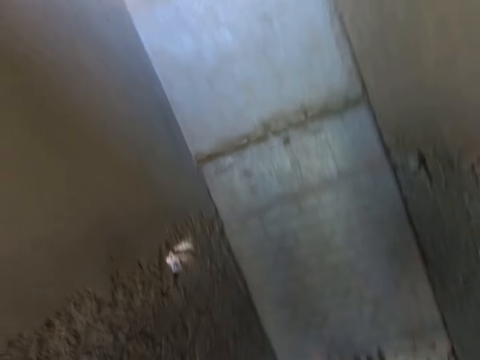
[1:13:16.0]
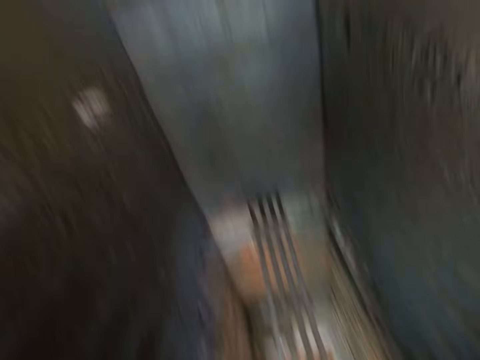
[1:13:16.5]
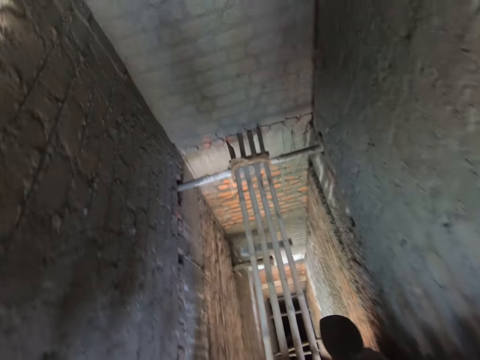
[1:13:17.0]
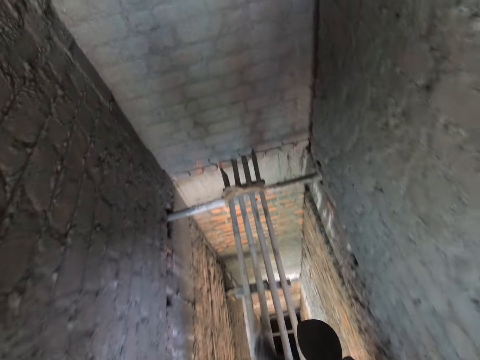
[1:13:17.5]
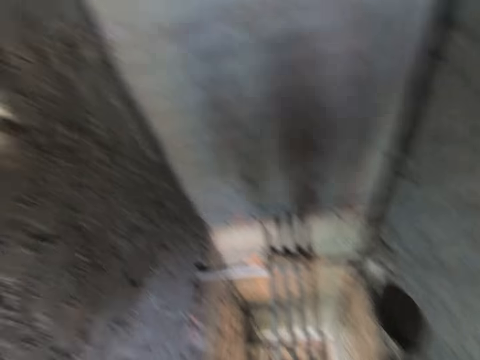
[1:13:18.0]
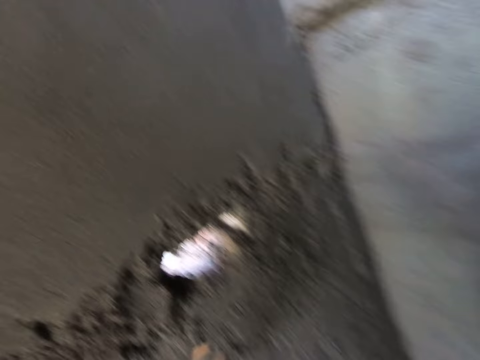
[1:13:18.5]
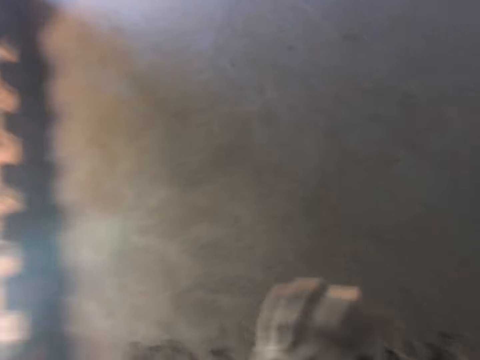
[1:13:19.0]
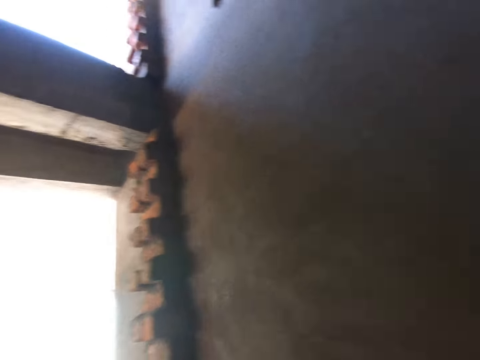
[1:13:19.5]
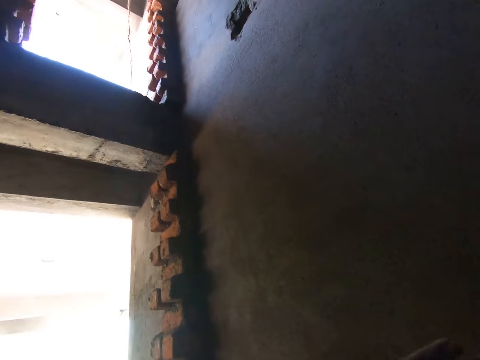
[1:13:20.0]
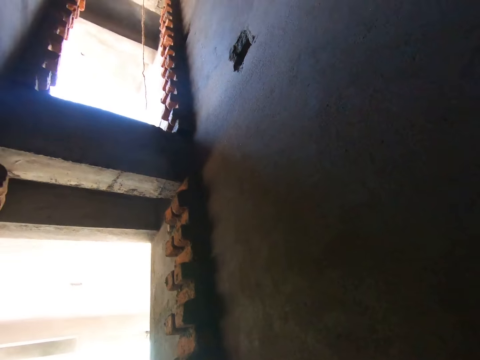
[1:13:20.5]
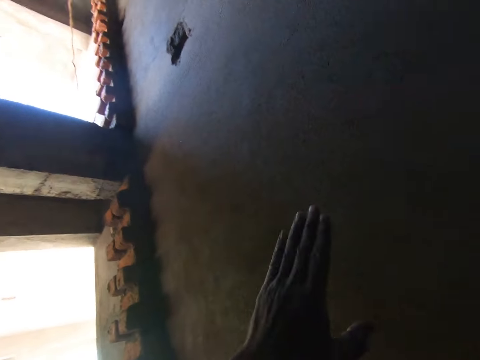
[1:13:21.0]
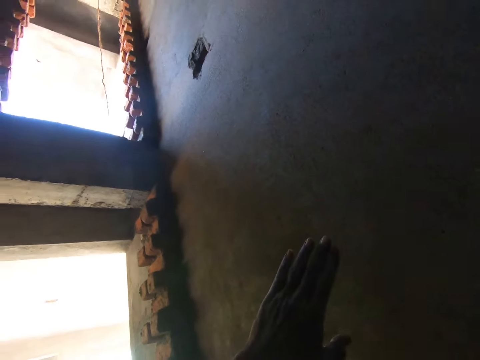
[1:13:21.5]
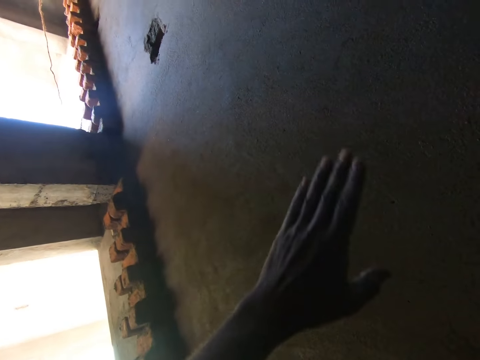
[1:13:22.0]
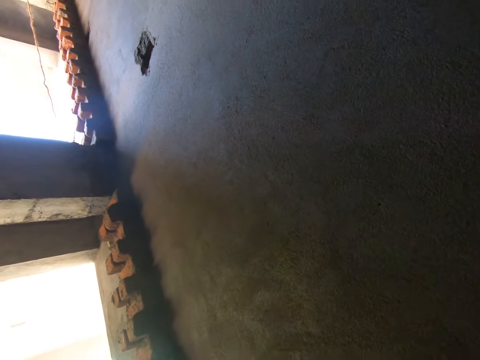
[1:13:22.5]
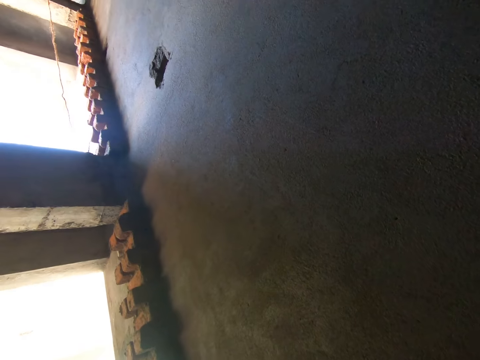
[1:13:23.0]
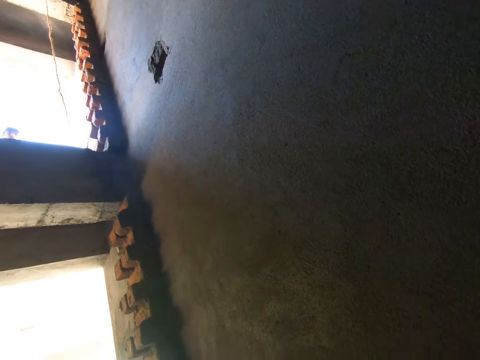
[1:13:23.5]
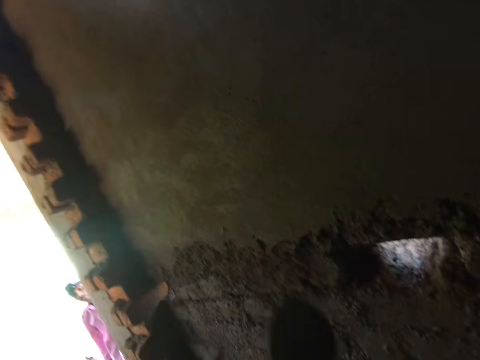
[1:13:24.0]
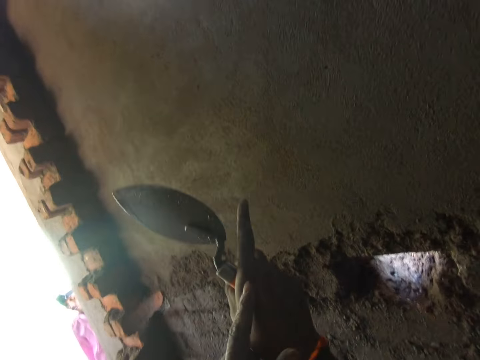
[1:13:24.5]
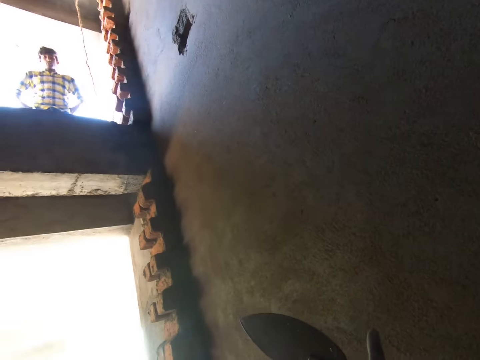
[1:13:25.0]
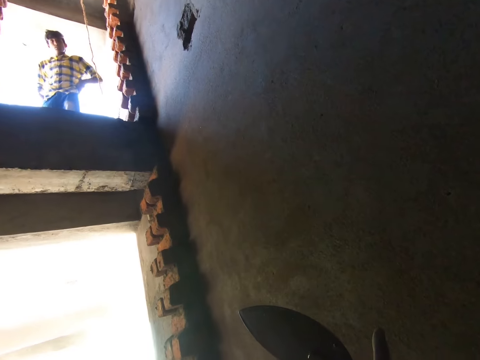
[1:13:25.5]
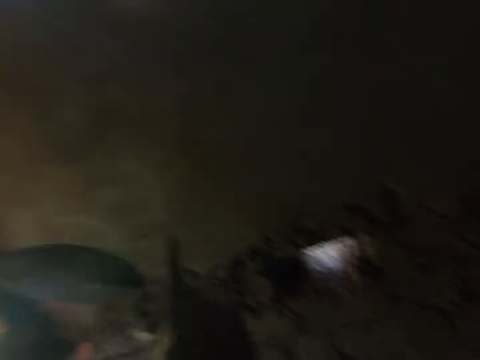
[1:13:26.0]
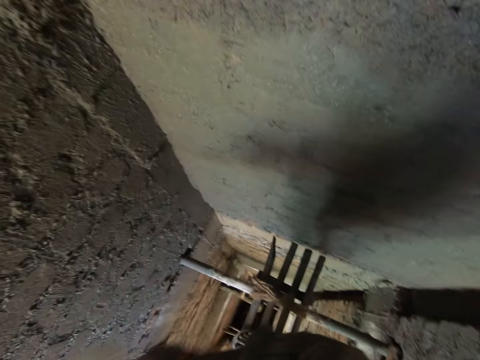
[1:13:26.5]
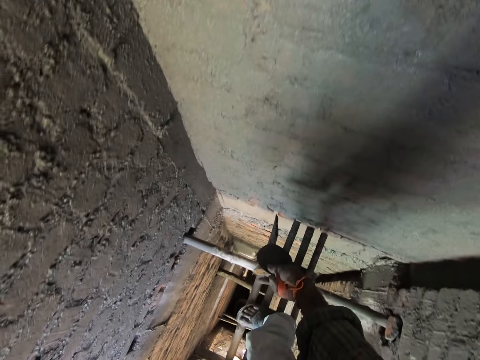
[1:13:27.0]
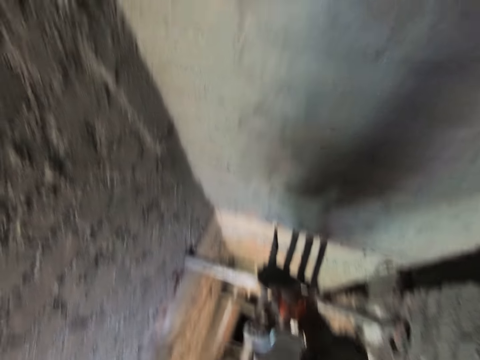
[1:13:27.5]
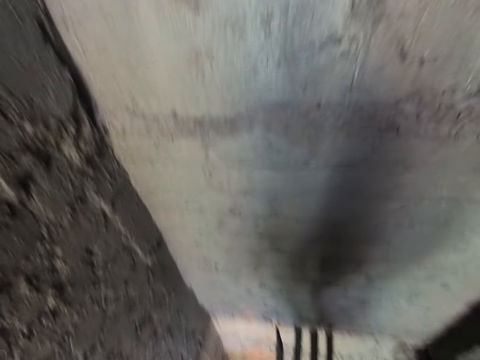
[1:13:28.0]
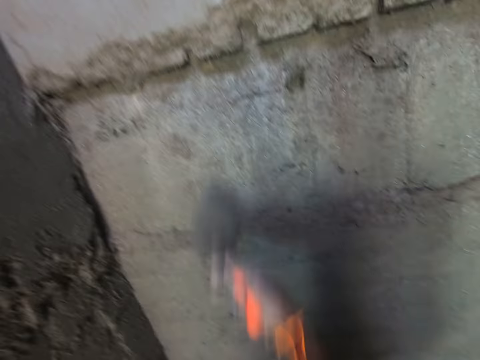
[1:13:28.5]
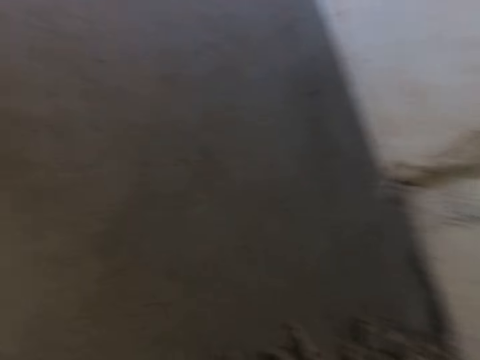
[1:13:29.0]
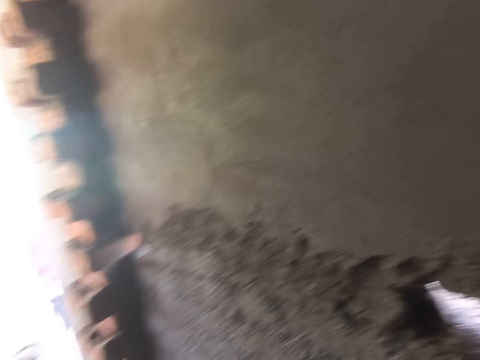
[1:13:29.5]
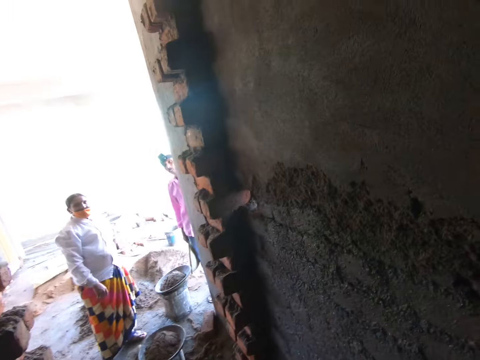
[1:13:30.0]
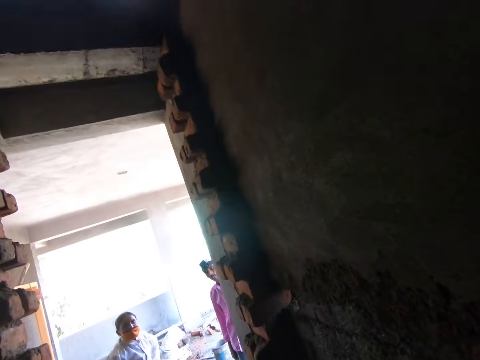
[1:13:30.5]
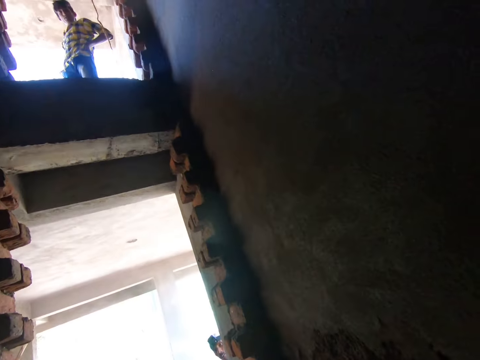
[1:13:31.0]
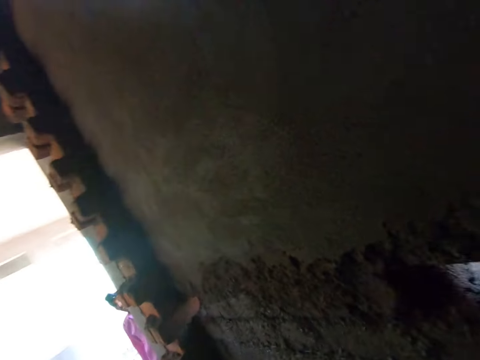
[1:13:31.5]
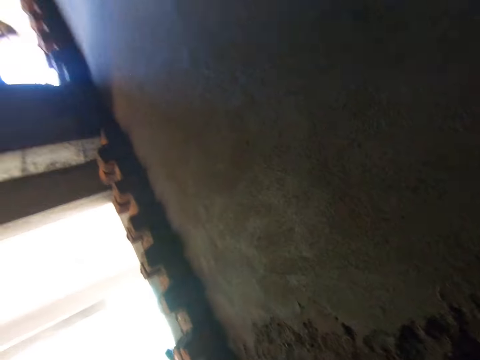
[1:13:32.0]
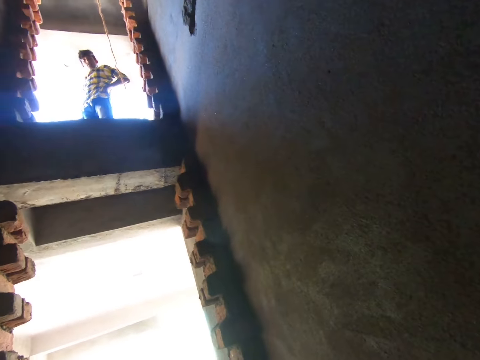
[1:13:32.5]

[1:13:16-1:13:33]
The camera wearer walks on the bamboo scaffolding. He points his right index finger upward. A man walks to the top of the construction site. The camera wearer converses with the woman and another man.

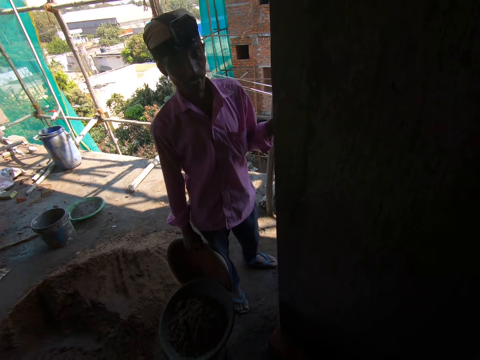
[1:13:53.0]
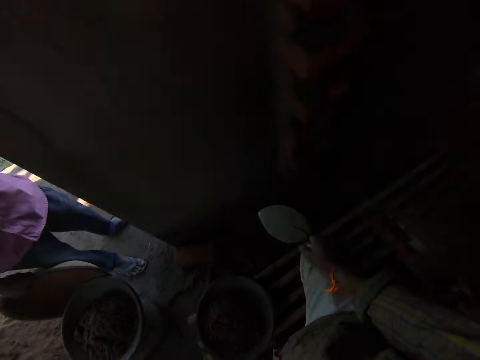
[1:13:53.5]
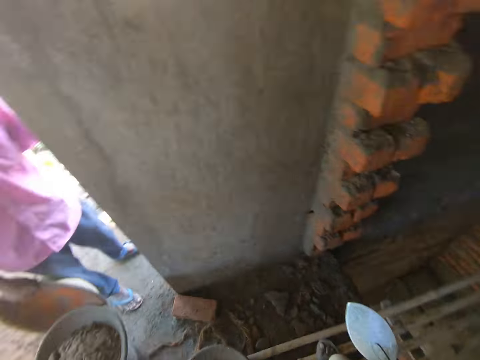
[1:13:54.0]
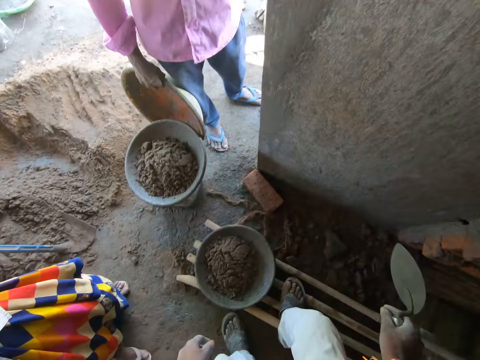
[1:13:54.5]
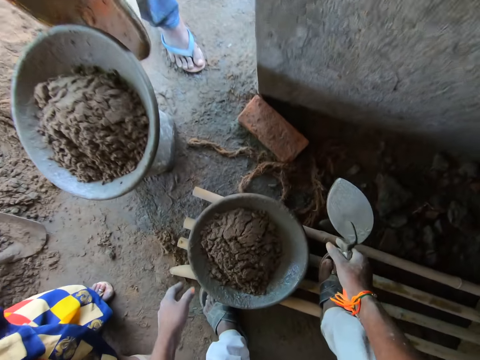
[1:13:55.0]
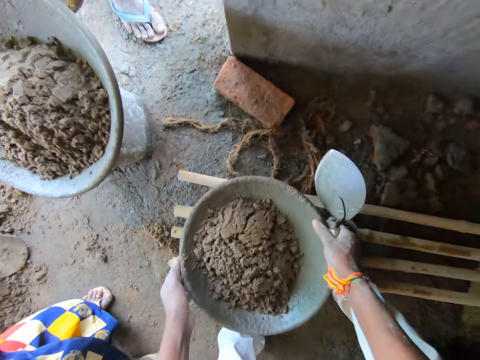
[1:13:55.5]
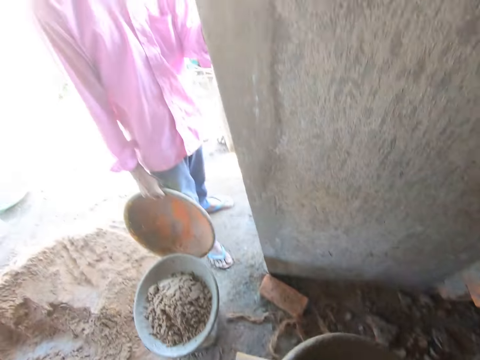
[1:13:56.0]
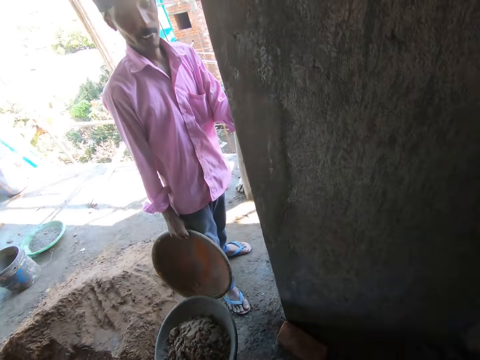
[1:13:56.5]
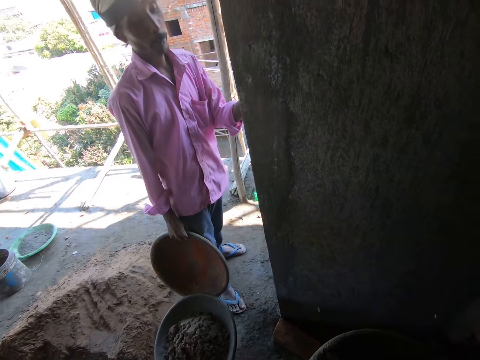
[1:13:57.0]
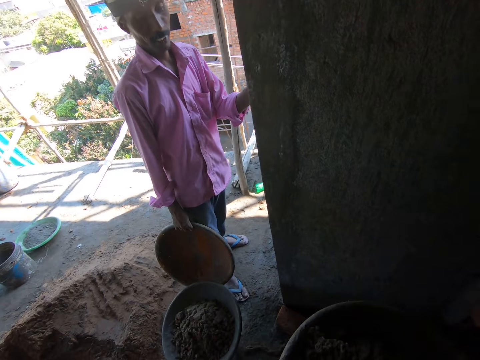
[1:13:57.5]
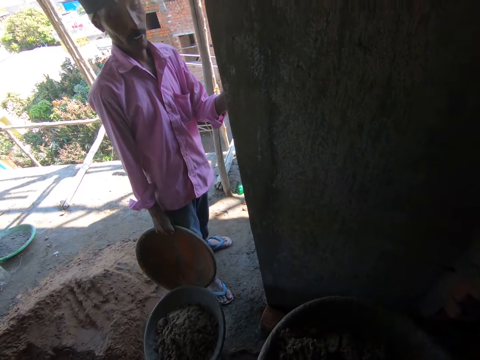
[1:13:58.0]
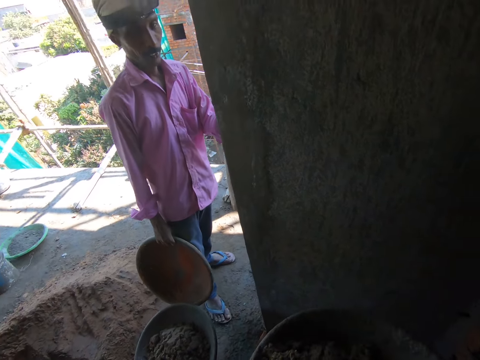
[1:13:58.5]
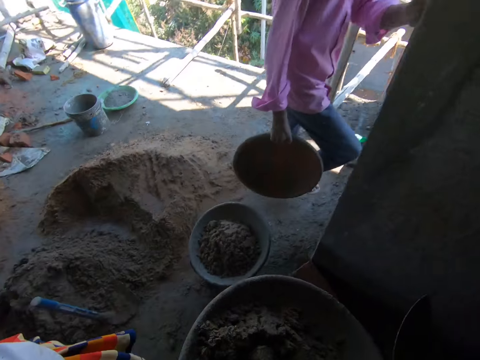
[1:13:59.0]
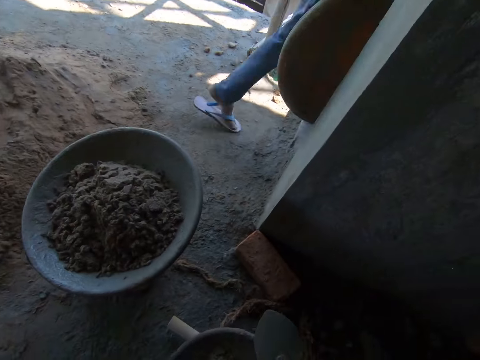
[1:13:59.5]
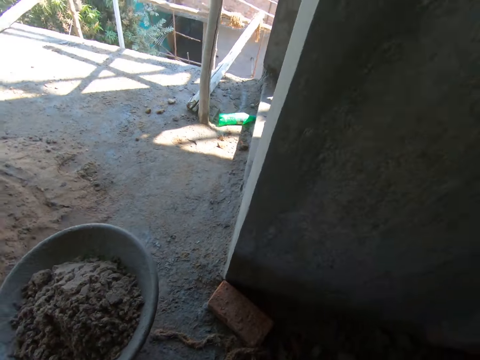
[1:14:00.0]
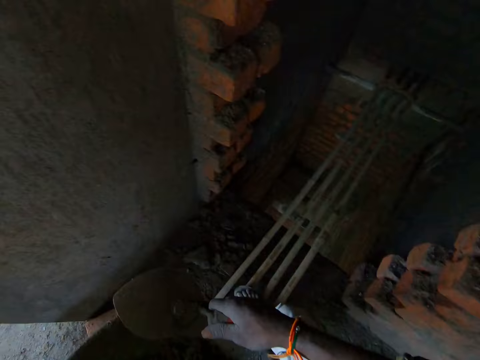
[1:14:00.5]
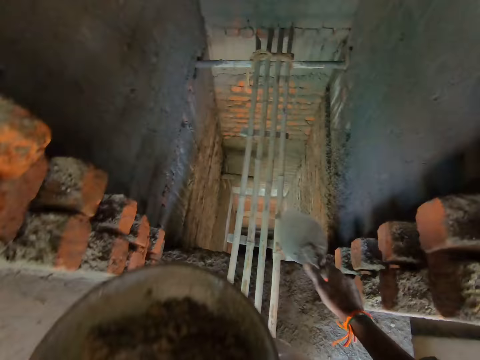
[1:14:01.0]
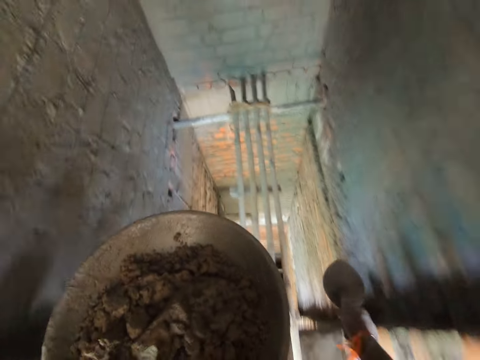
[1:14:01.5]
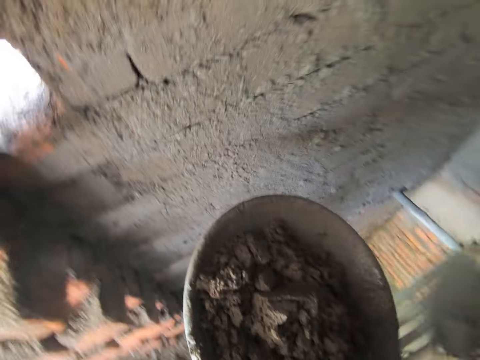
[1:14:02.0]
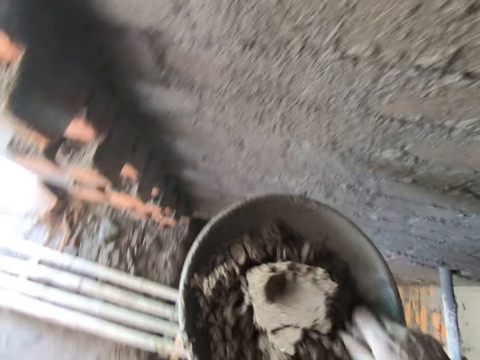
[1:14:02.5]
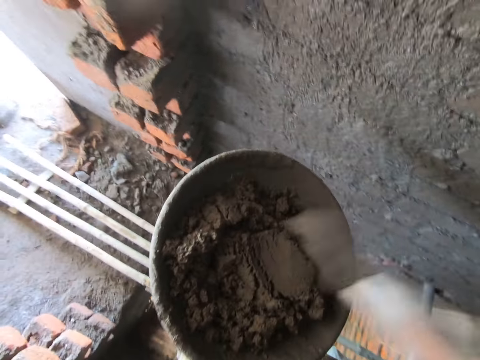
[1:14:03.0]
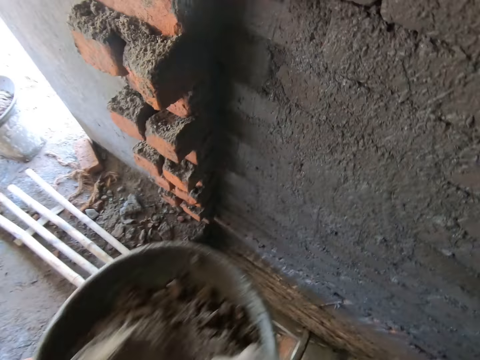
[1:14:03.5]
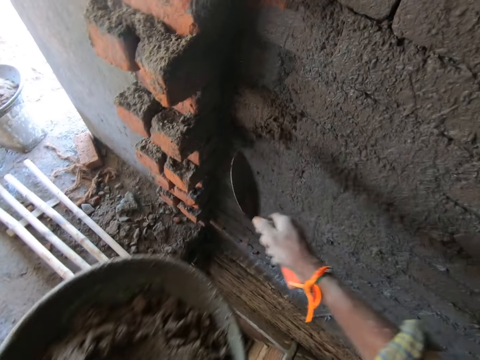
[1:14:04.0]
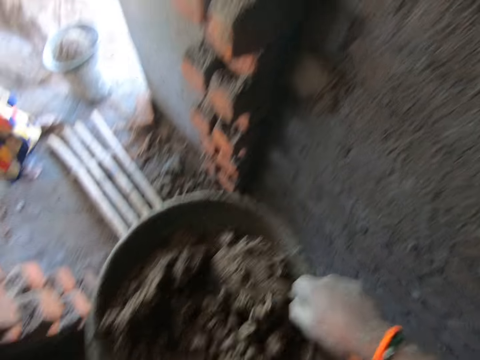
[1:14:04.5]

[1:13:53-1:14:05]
The camera wearer picks up a metal basin on the ground. He carries the mortar pan from the bamboo scaffolding with his hands. He walks on the bamboo scaffolding. He turns the concrete in the mortar pan with the brick trowel in his right hand. He scoops concrete from the mortar pan with the trowel in his right hand. He applies concrete on the wall with the trowel in his right hand.
